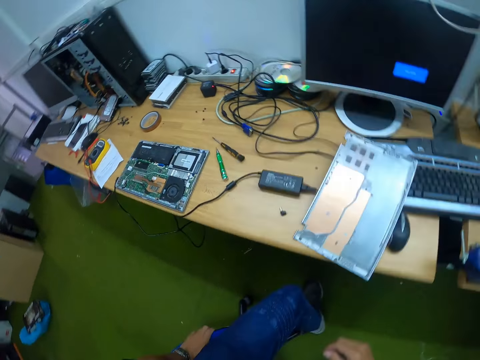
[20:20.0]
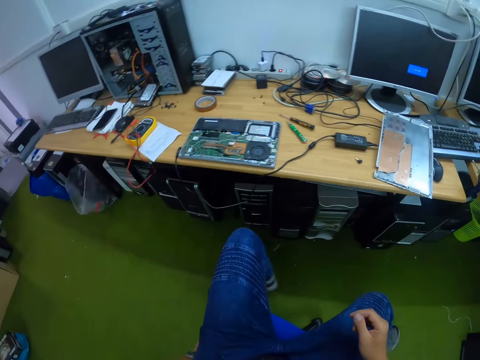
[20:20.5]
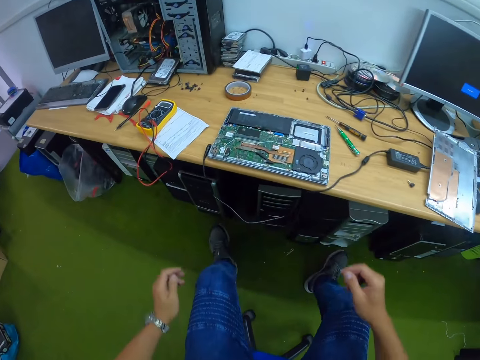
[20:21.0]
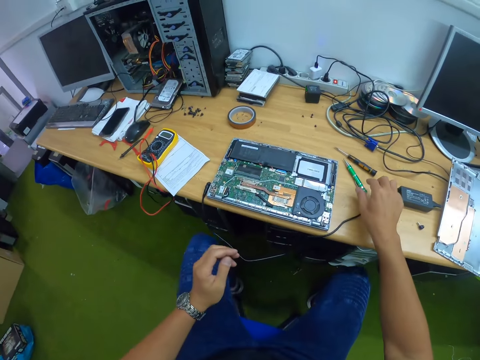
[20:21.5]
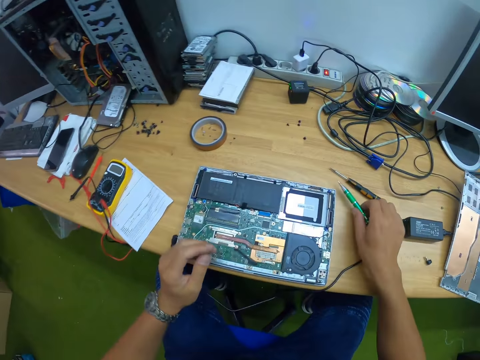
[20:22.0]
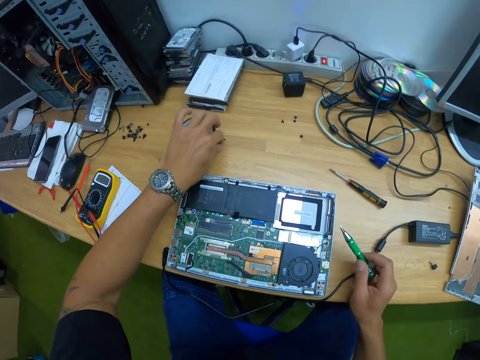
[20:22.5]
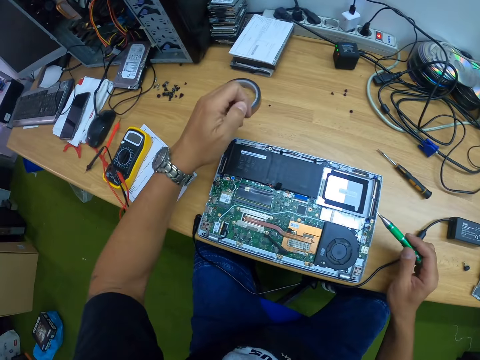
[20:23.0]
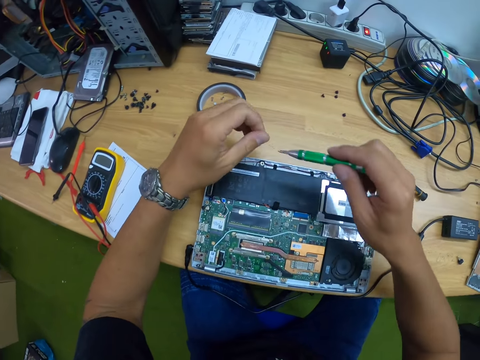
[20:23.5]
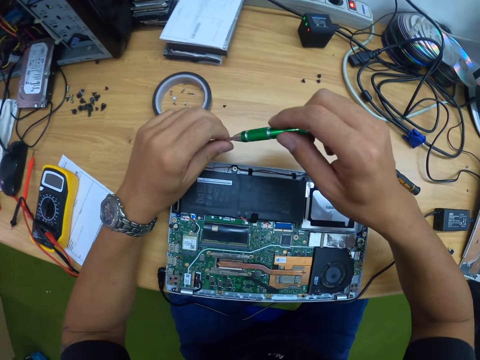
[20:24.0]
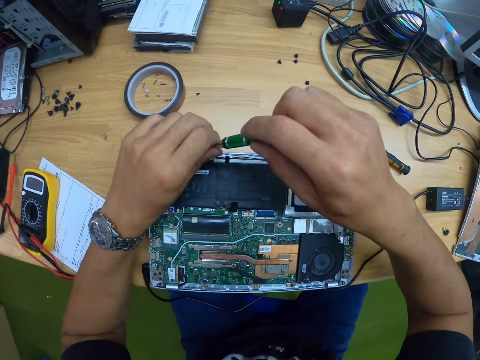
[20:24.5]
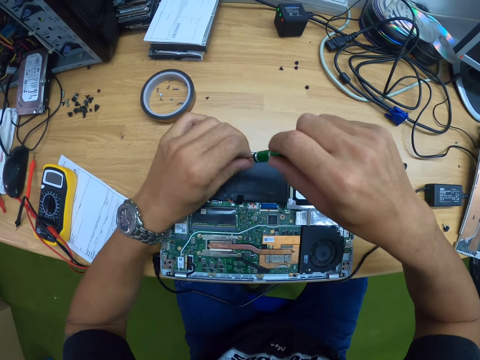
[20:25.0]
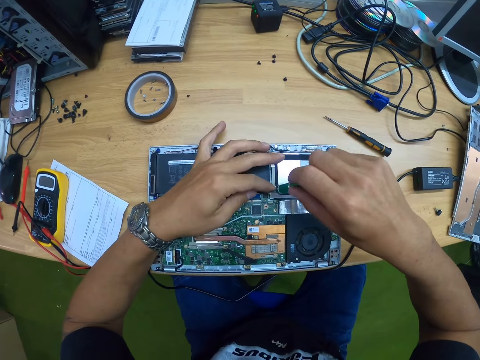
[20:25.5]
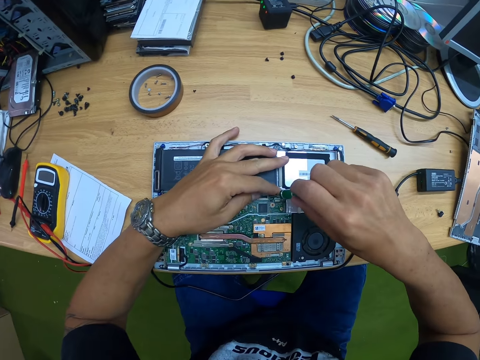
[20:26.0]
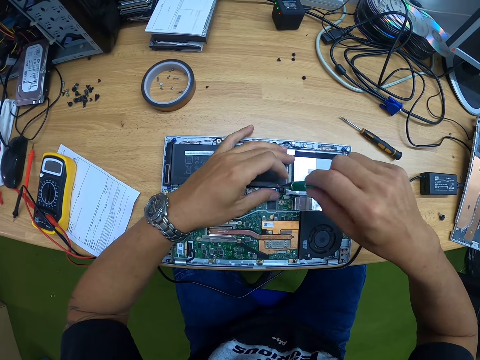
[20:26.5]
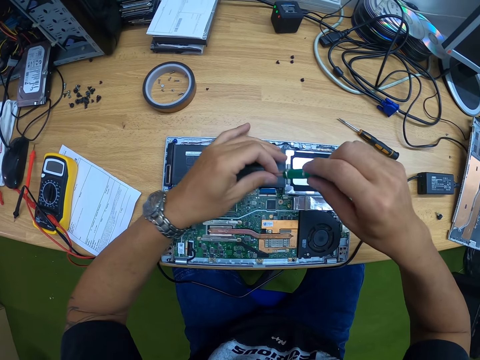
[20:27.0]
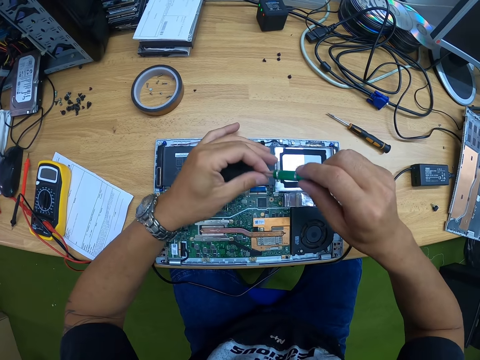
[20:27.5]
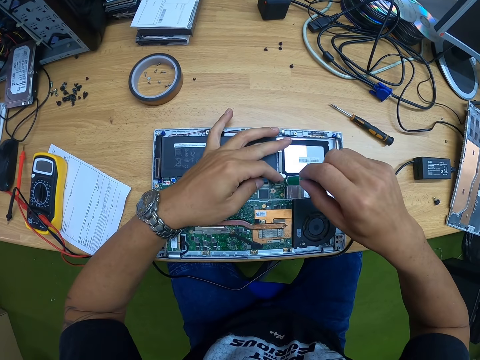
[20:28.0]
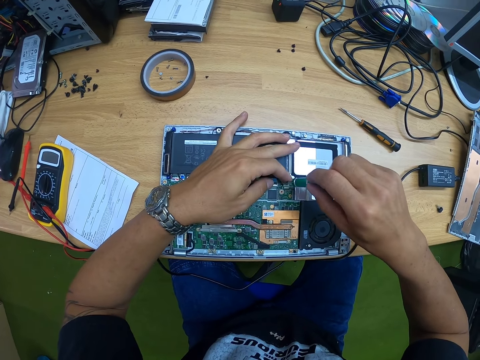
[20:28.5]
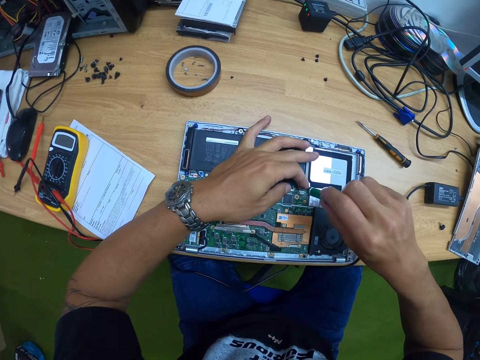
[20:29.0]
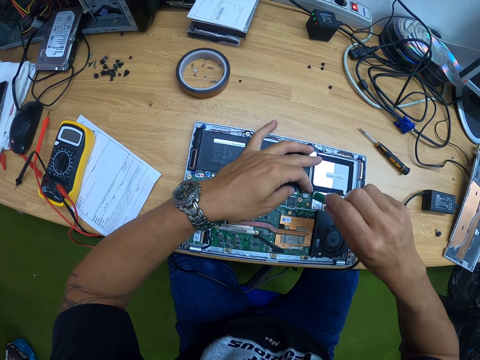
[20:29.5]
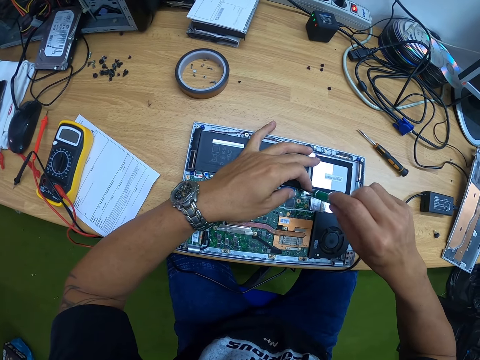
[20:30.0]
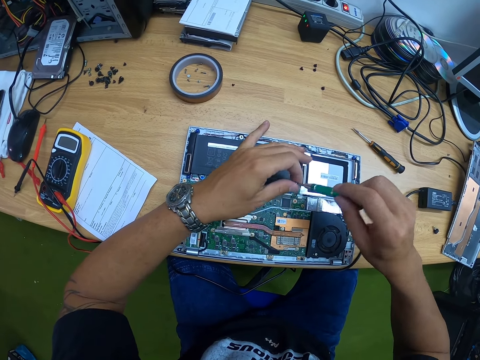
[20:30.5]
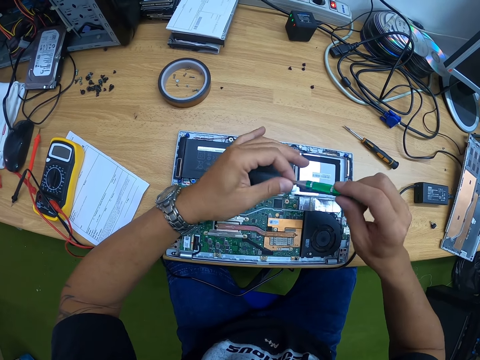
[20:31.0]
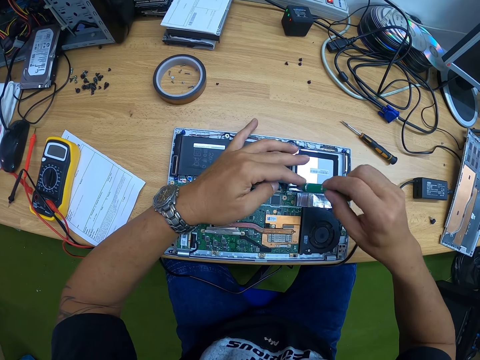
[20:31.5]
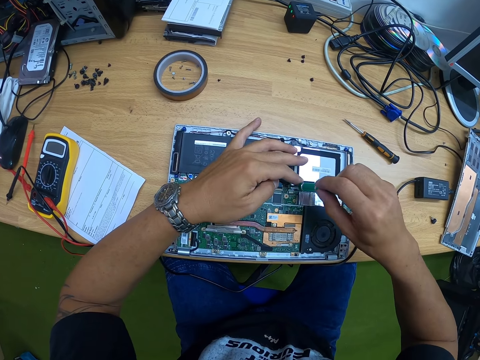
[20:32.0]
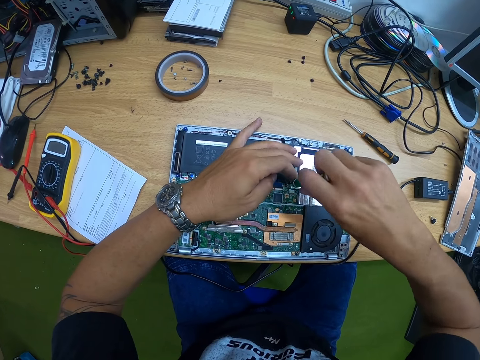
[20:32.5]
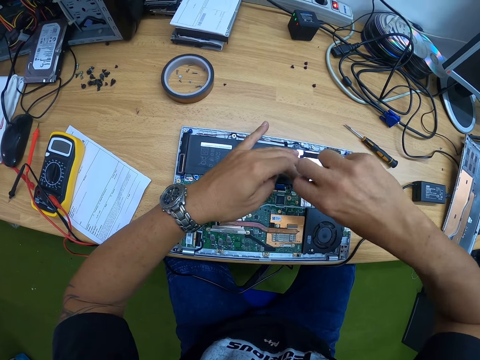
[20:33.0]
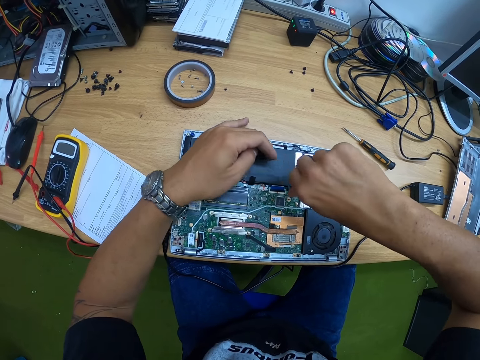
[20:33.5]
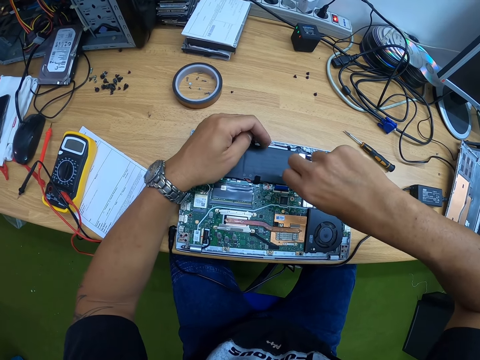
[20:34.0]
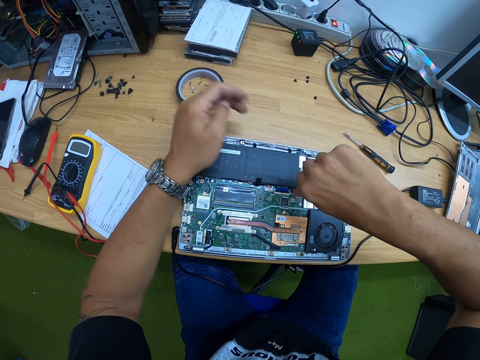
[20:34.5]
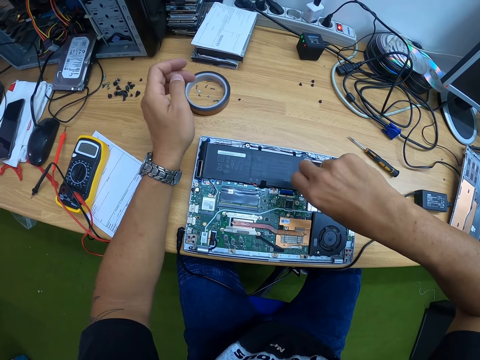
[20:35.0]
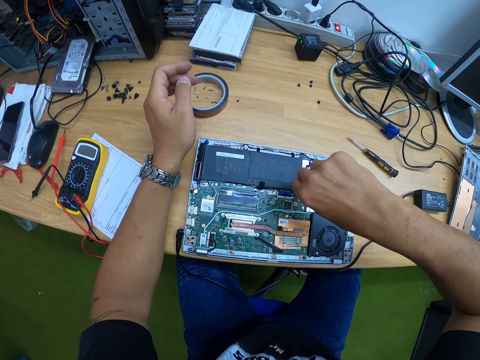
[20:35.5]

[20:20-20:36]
The camera wearer sits down. He picks up the screwdriver on the table with his right hand. He picks up a bolt from the table with his left hand. He pins the screwdriver in his right hand on the bolt in his left hand. He screws the bolts on the motherboard in the laptop with his right hand. He holds the bolt on the motherboard with his left hand. He touches the tip of the screwdriver with his left hand. He places his left hand on the motherboard. He screws the bolts on the motherboard with his right hand.

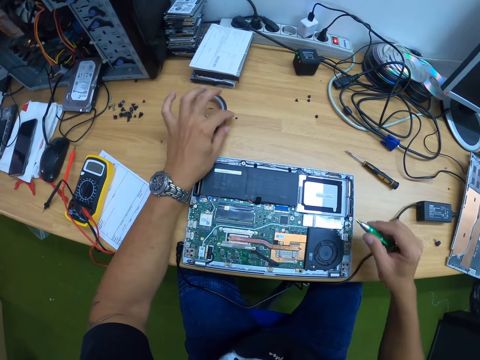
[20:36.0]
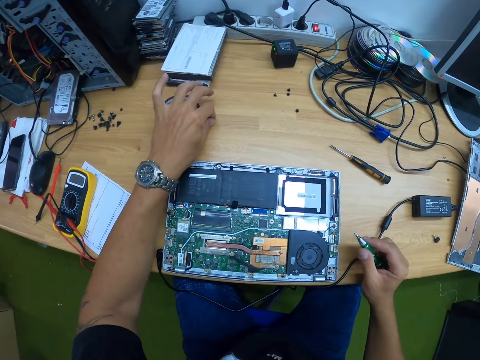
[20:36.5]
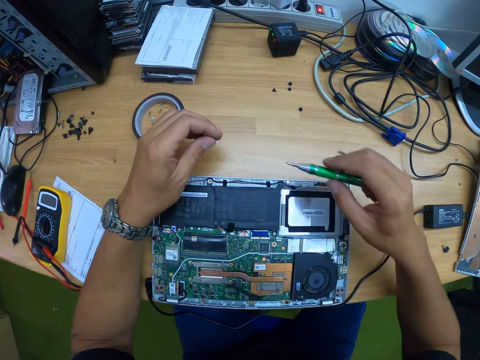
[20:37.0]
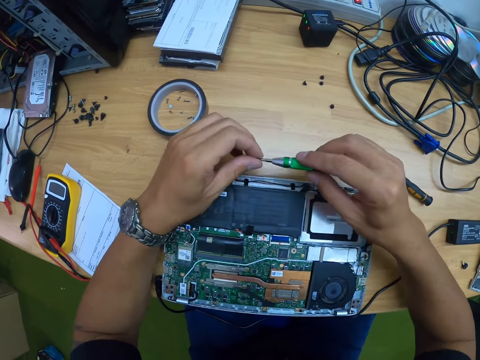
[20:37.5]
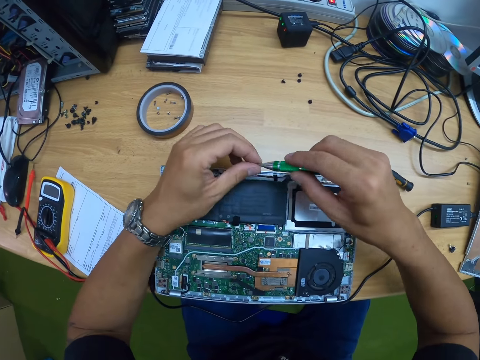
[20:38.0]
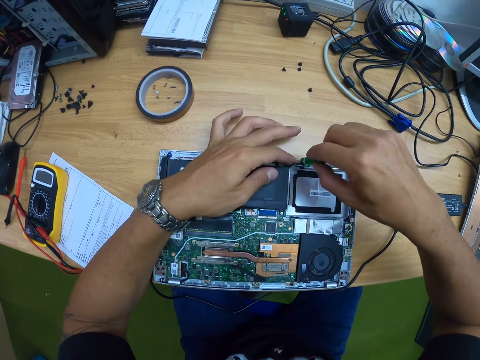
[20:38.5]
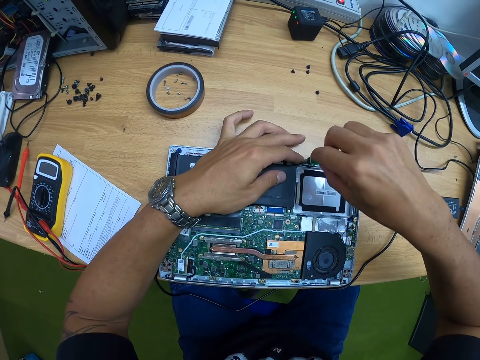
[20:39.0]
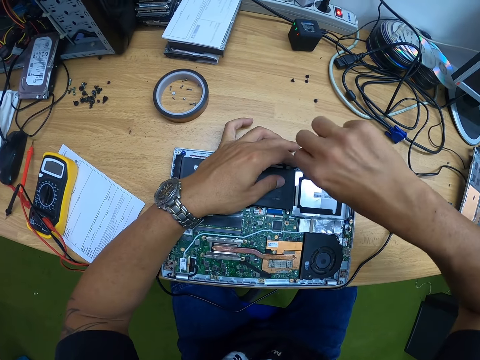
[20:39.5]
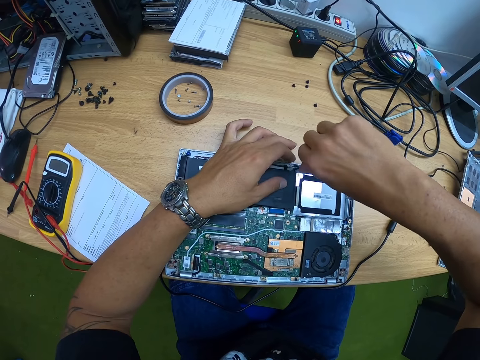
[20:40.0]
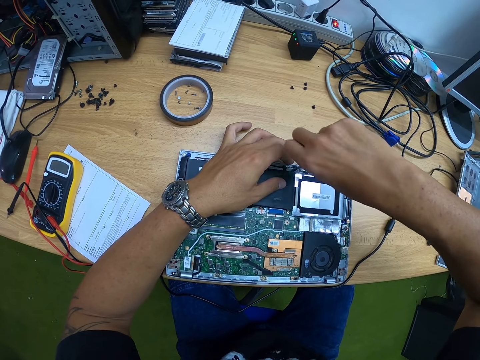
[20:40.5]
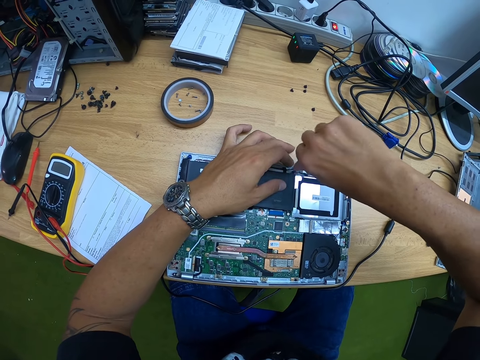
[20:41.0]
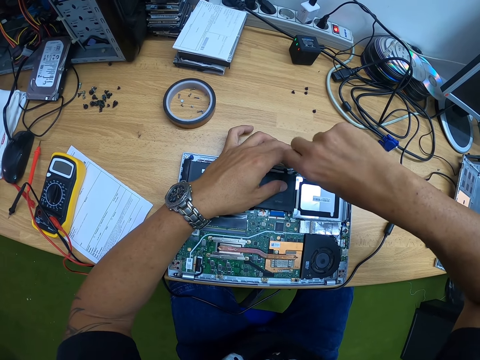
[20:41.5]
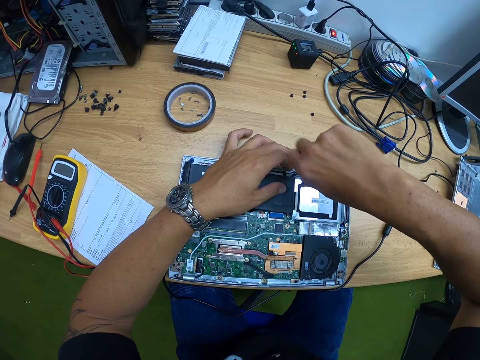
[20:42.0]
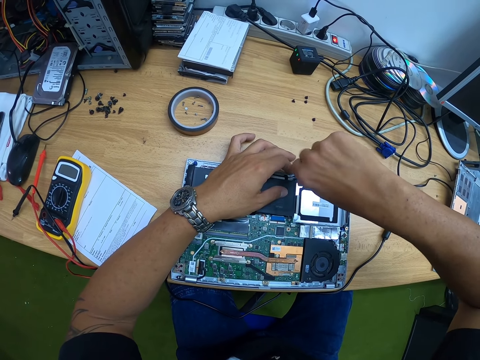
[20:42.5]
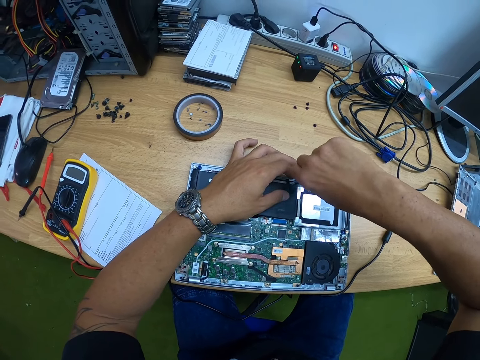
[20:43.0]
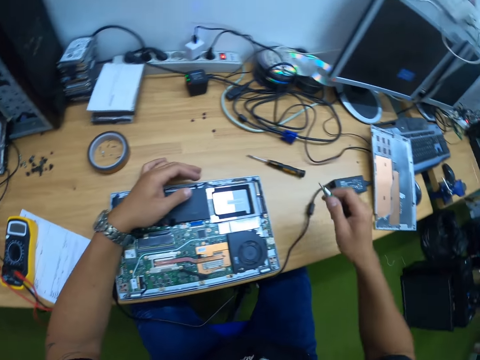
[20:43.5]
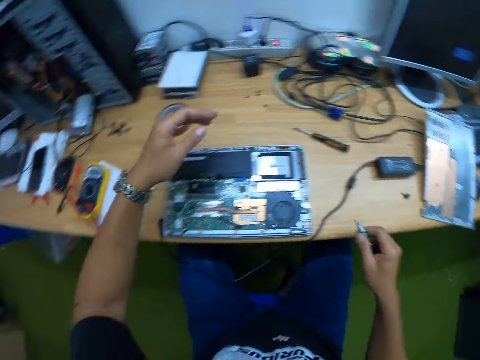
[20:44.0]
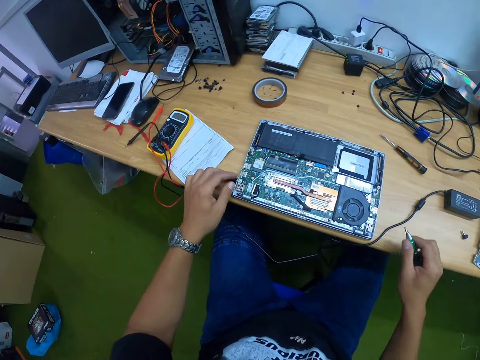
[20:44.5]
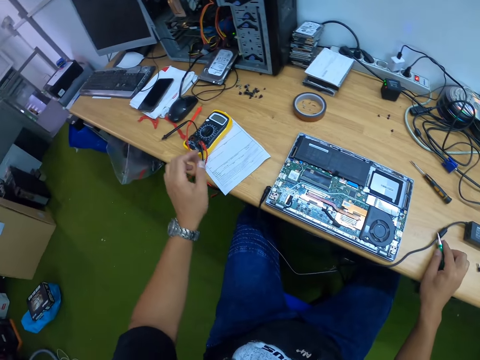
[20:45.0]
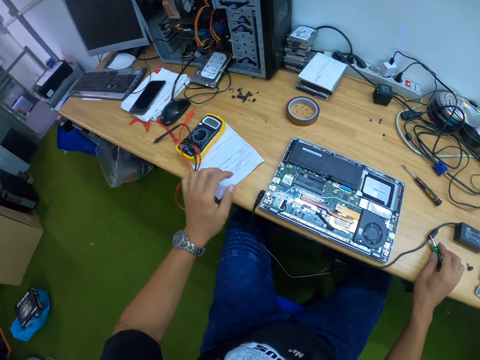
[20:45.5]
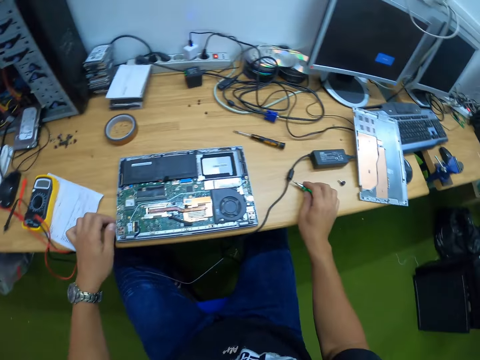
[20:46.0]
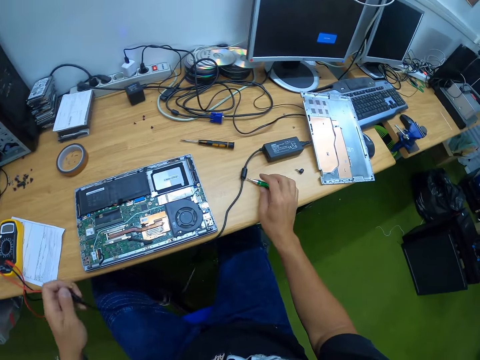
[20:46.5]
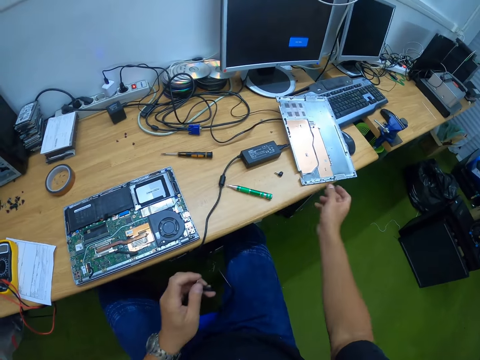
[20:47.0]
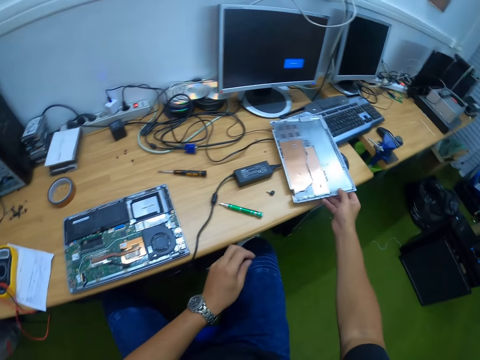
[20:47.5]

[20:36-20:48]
The camera wearer picks up a bolt from the table with his left hand. He pins the screwdriver in his right hand on the bolt in his left hand. He places his left hand on the motherboard. He screws the bolts on the motherboard in the laptop with his right hand. He looks around the workshop. He drops the screwdriver in his right hand on the table. He picks up the cord from the table with his left hand. He picks up a laptop base from a keyboard on the table with his right hand. He drops the cord in his left hand on the floor. He removes the charger.
